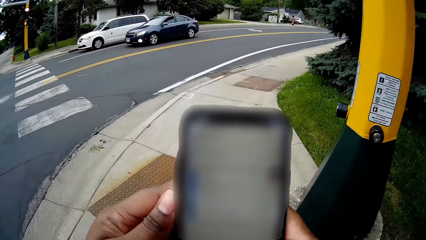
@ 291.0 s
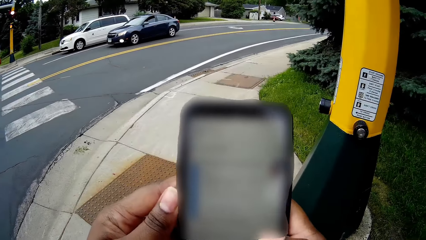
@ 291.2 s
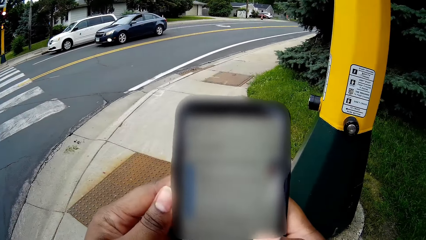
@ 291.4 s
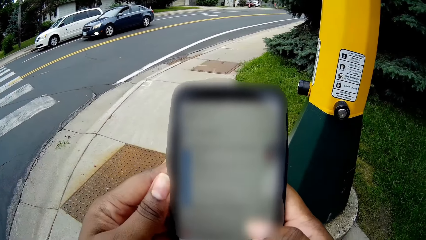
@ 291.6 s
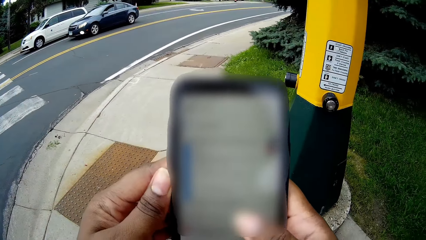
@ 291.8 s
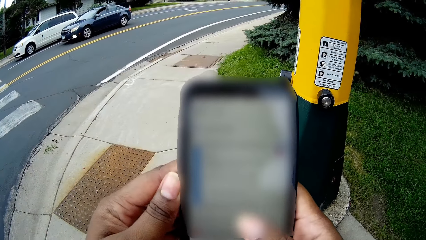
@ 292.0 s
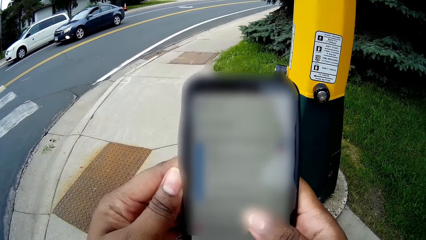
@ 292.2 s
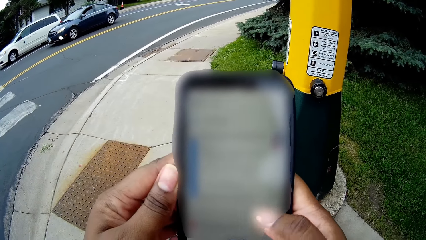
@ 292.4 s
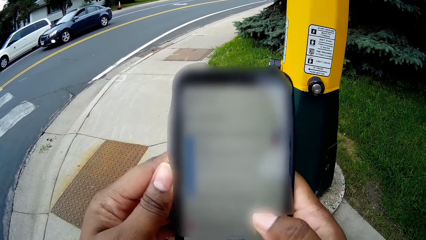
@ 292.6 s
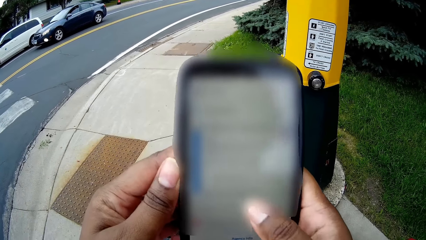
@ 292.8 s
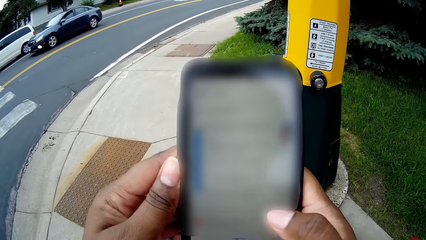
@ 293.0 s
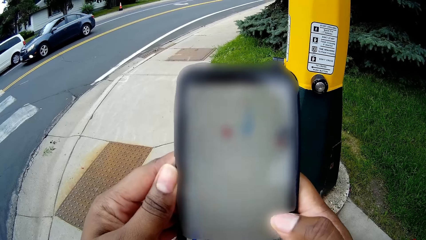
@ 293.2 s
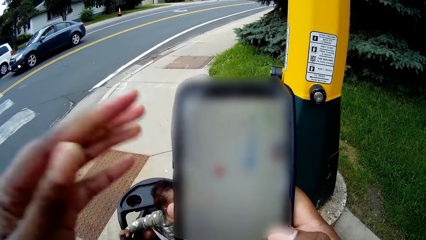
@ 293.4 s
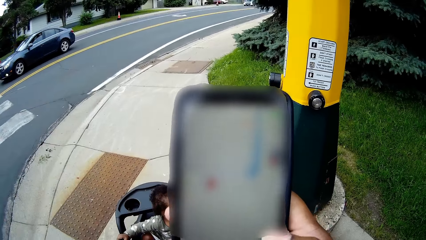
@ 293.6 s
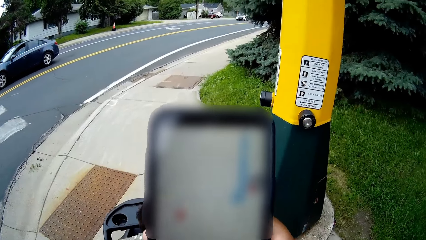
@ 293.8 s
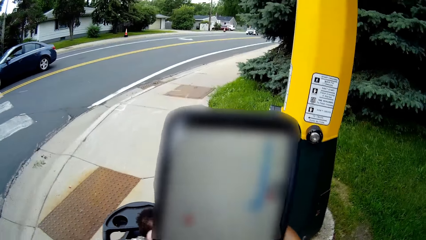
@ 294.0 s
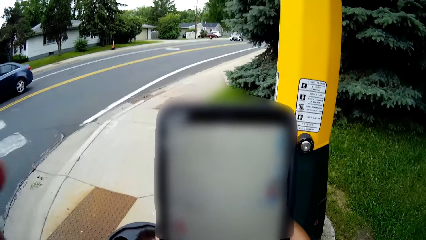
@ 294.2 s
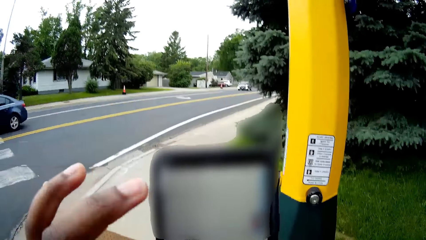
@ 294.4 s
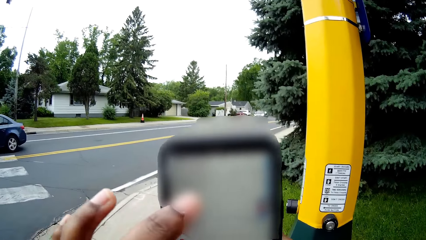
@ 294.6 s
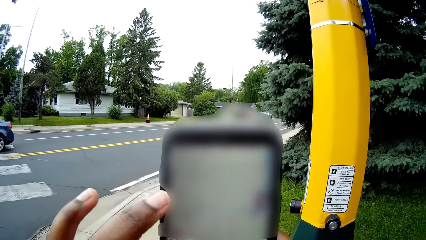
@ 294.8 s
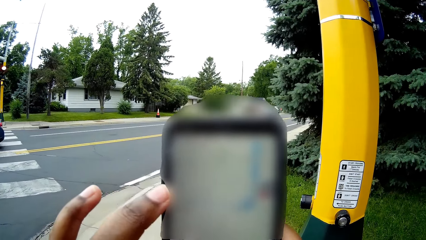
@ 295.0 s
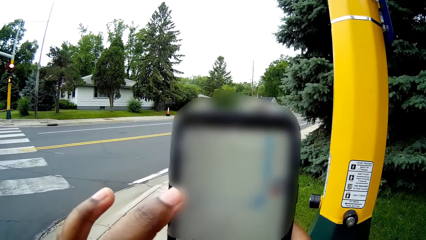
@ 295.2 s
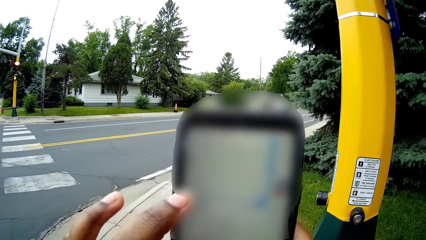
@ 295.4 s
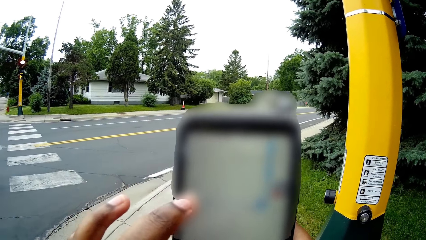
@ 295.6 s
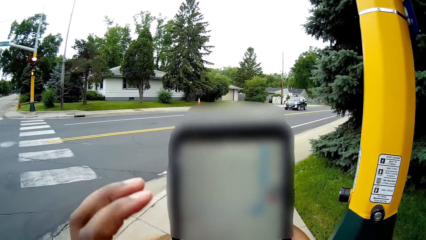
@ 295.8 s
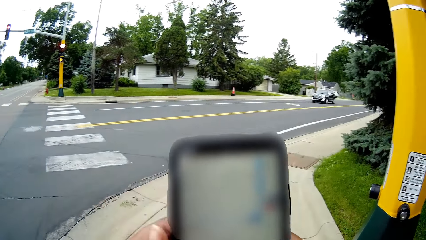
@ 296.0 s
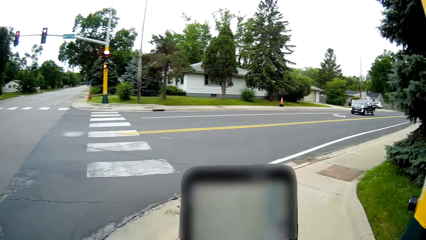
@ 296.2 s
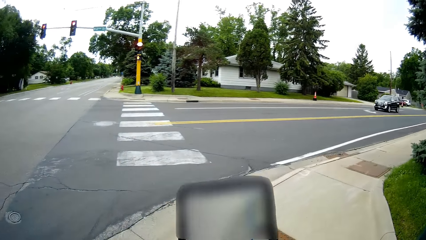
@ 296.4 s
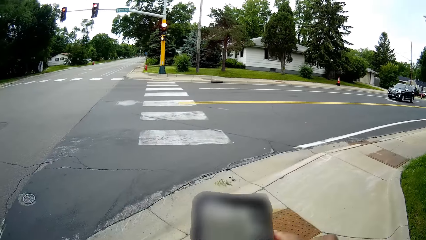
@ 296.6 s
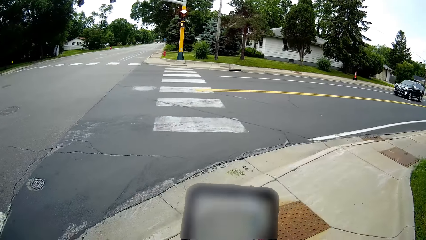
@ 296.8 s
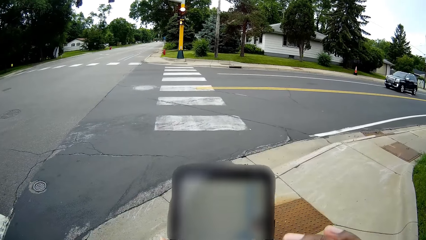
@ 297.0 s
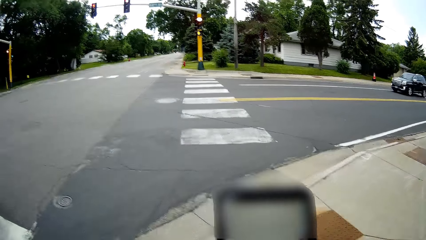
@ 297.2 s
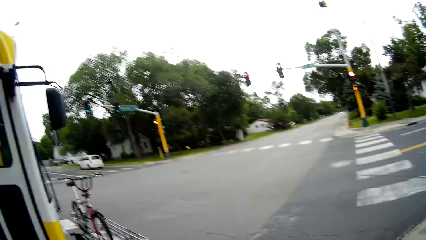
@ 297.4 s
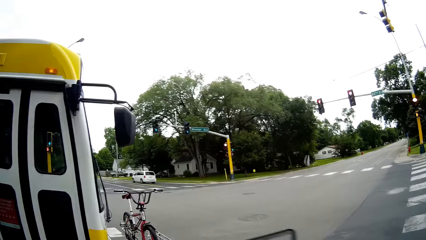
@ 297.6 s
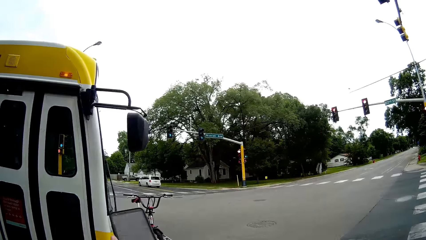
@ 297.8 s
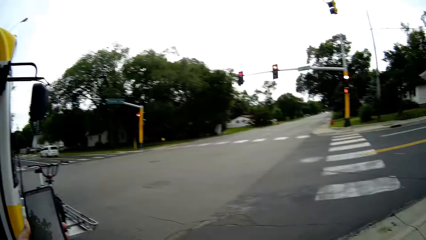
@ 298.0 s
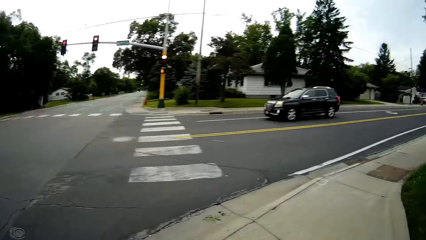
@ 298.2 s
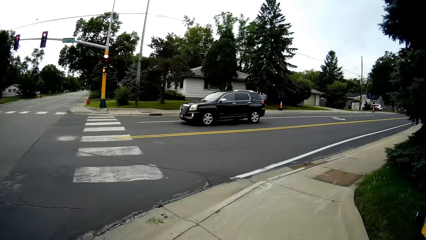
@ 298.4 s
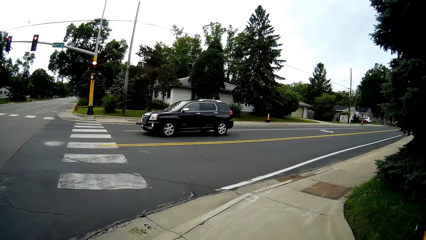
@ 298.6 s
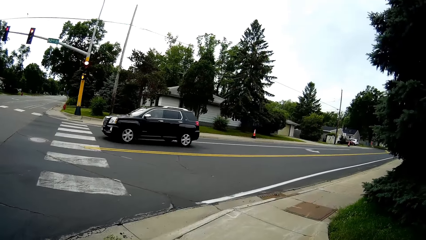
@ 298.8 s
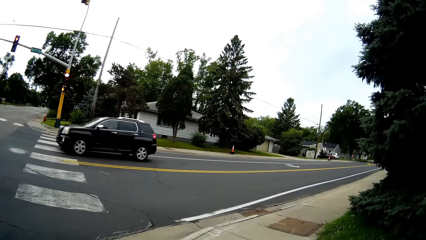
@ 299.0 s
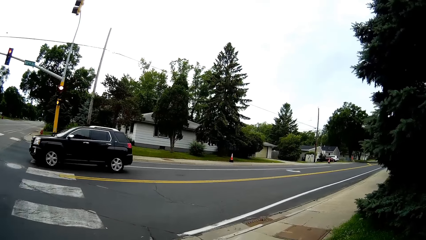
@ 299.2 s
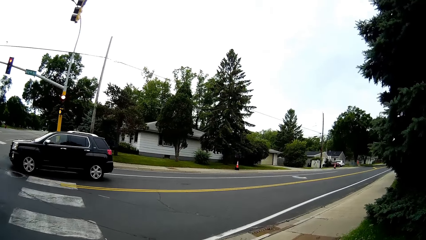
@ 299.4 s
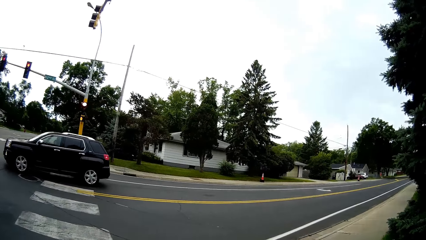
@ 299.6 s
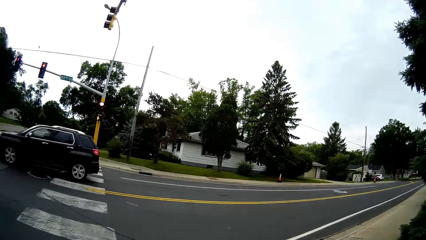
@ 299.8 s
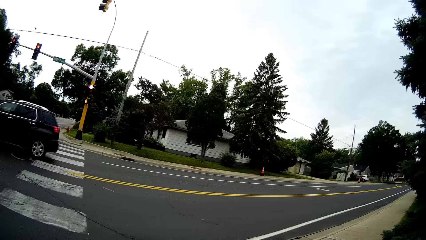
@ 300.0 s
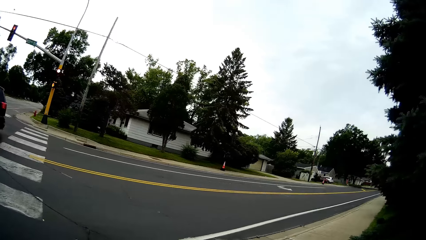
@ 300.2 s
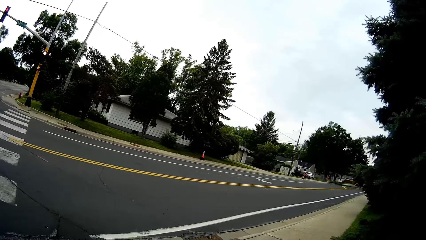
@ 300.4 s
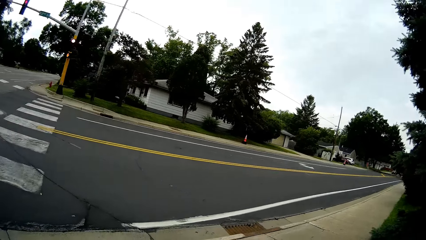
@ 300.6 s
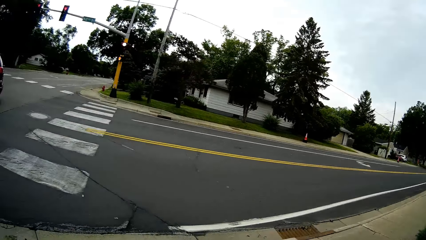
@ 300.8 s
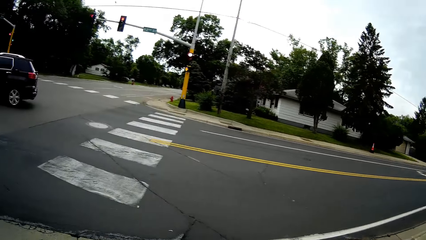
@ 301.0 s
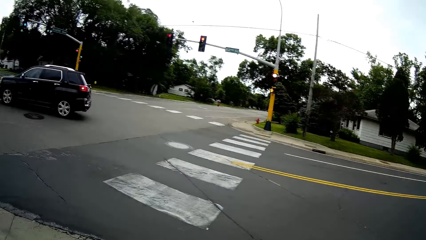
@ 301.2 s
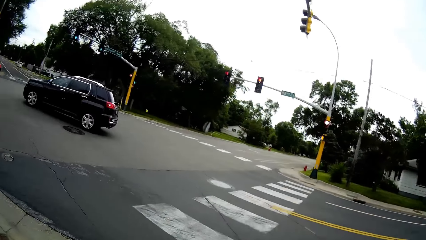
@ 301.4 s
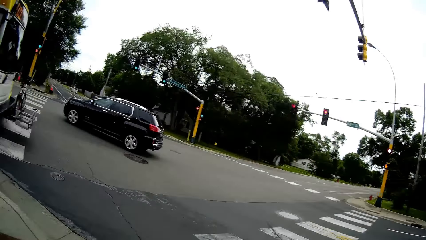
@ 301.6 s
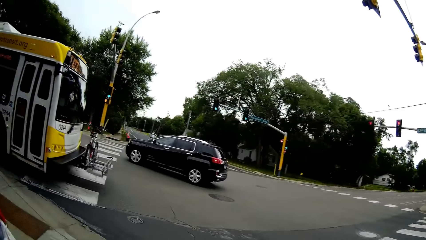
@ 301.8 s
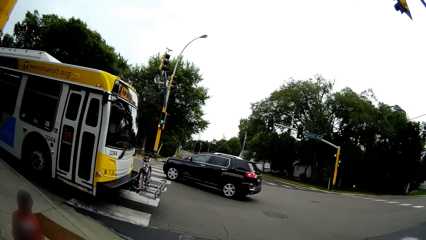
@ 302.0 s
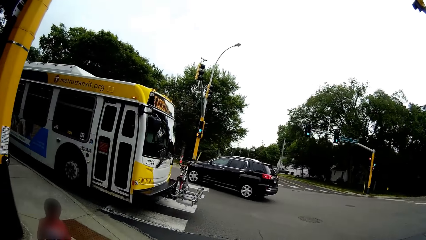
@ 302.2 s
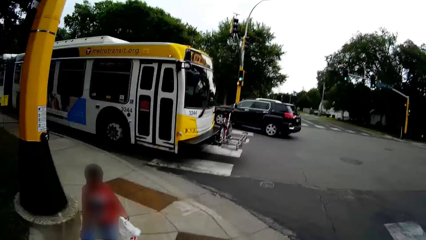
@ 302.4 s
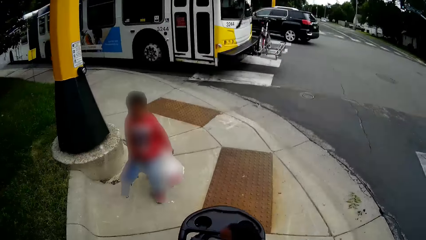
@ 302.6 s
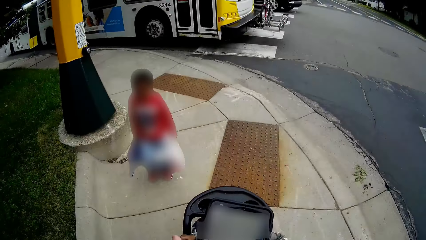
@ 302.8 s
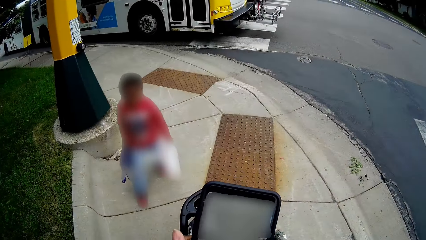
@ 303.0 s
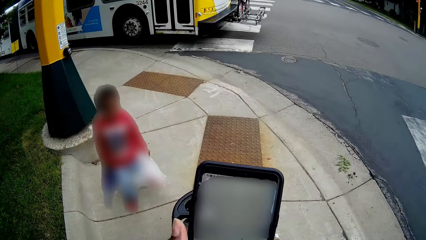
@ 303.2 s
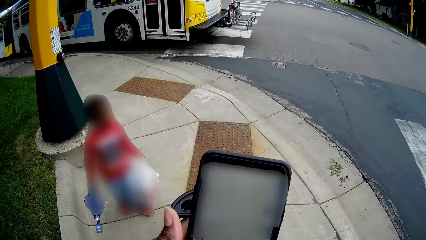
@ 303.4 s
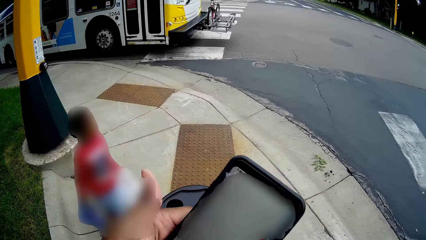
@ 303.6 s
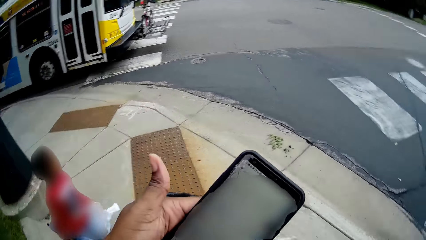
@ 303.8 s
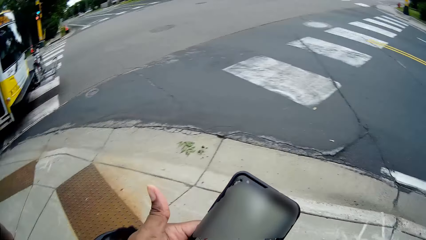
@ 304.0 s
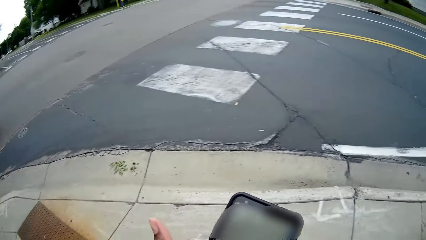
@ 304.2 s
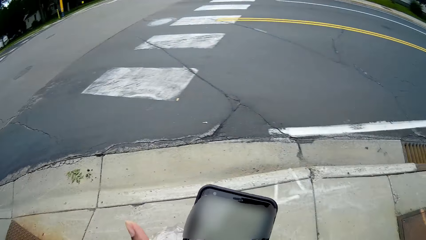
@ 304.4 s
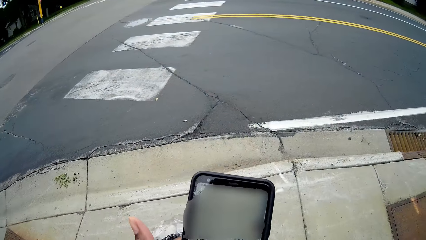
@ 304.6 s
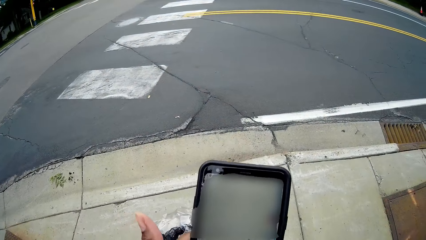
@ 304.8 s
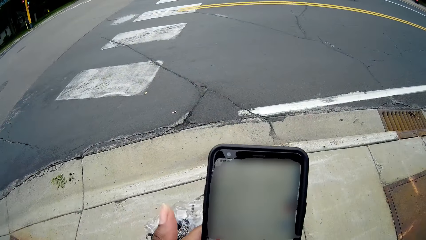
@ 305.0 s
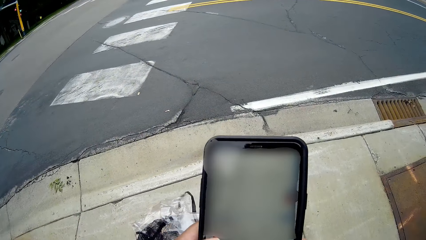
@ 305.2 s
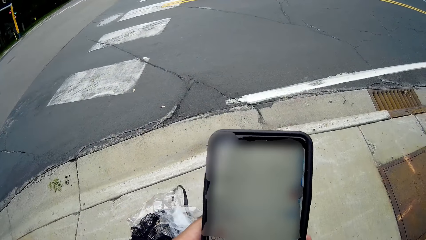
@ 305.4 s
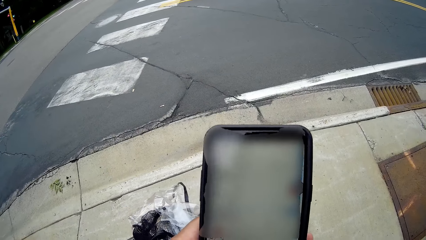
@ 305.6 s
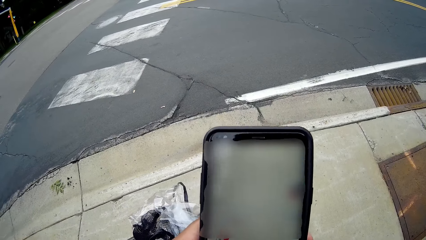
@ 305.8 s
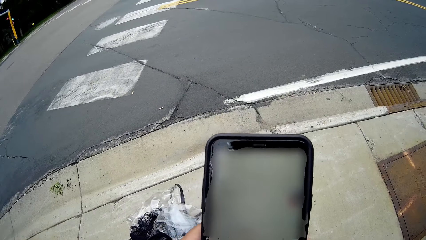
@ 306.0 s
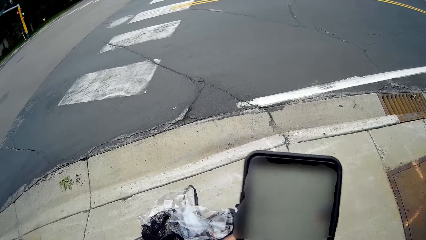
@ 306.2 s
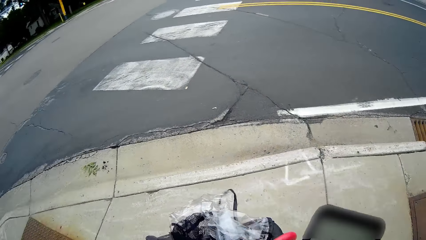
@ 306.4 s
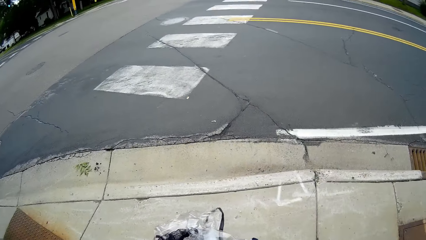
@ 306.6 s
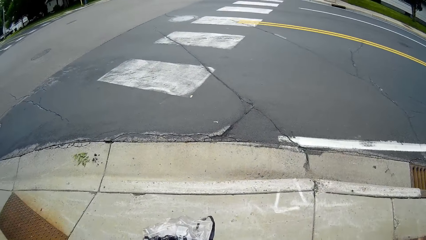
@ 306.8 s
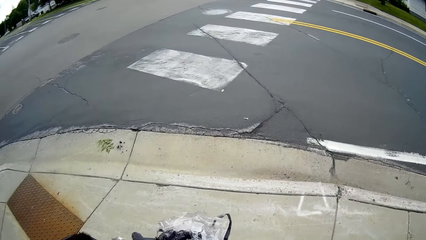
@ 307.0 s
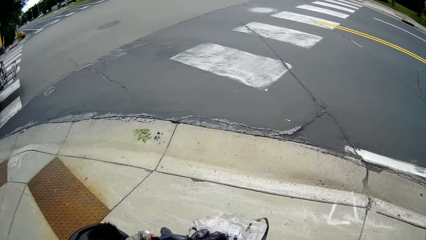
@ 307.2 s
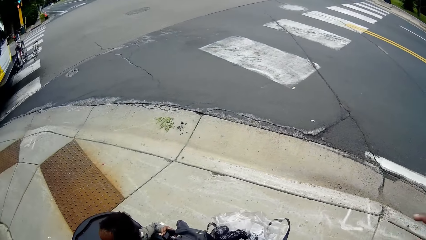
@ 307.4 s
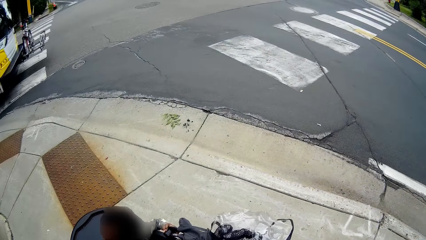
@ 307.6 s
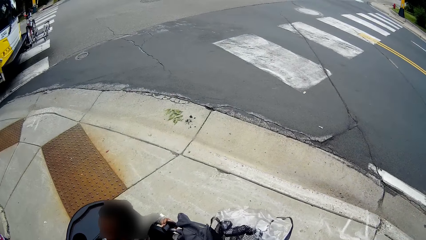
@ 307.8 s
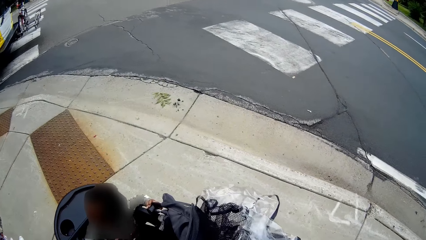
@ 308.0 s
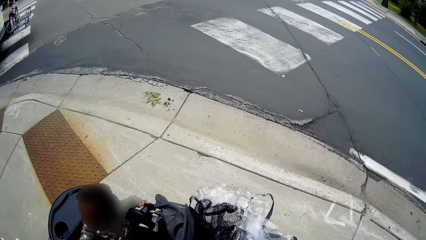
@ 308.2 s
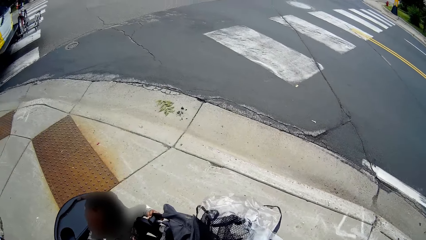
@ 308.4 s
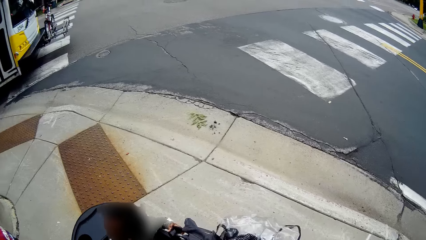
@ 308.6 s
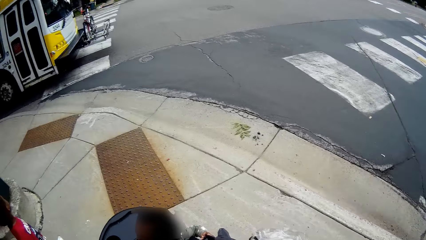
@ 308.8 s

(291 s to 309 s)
The camera wearer looks on the phone. A white car drives past the camera wearer on a road. A black car drives past the camera wearer on the road. The camera wearer clicks on the phone. They raise the left hand. They press the phone with both hands. They operate the phone. A black car drives past the camera wearer on the road. The camera wearer looks around. They walk on a sidewalk. A boy walks on the sidewalk. The camera wearer operates the phone. They look around.
